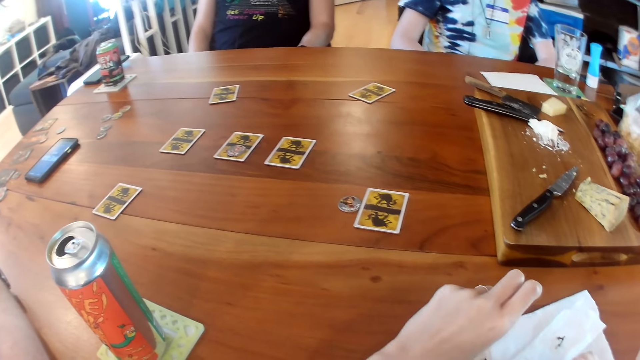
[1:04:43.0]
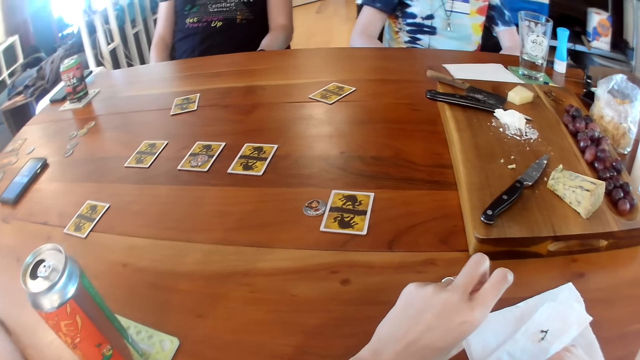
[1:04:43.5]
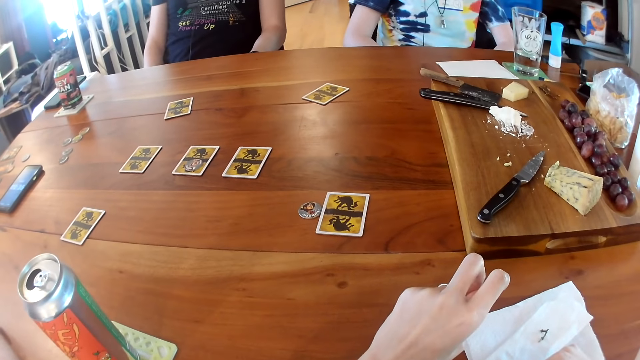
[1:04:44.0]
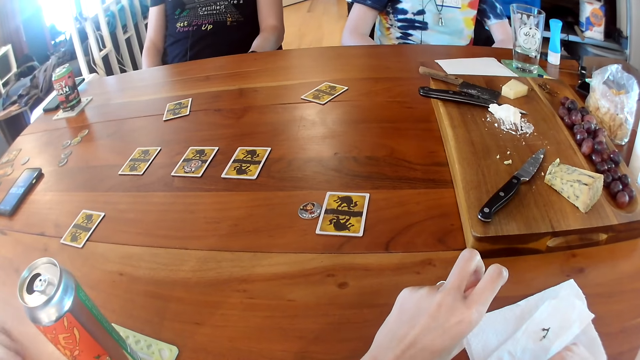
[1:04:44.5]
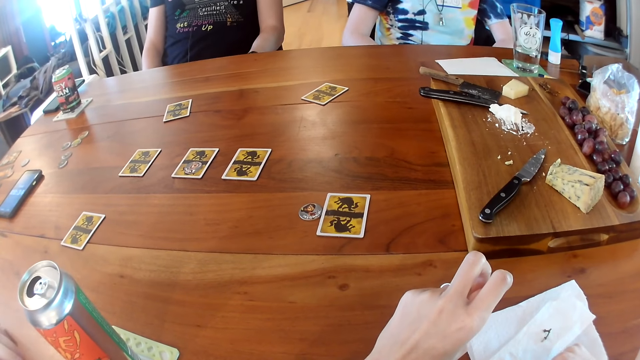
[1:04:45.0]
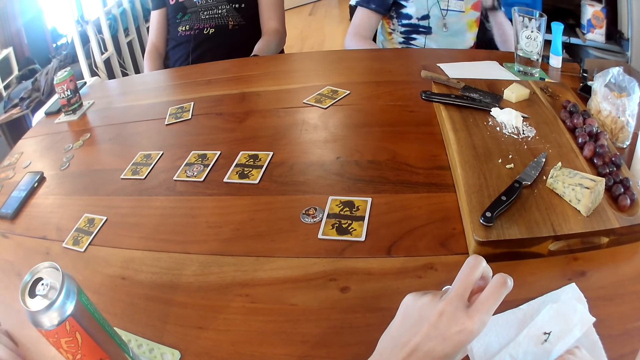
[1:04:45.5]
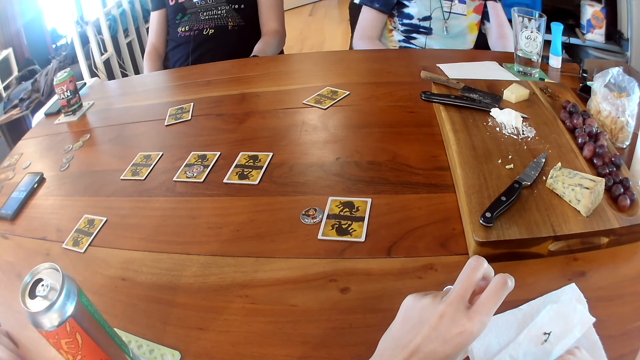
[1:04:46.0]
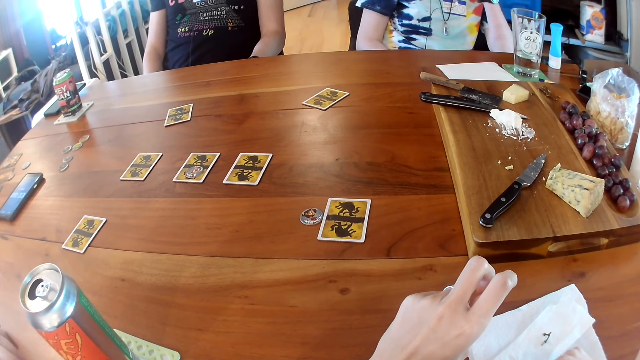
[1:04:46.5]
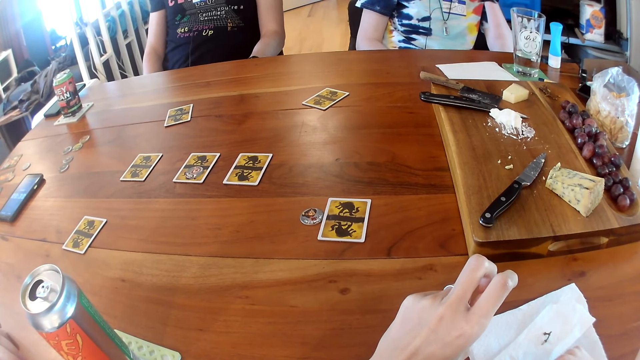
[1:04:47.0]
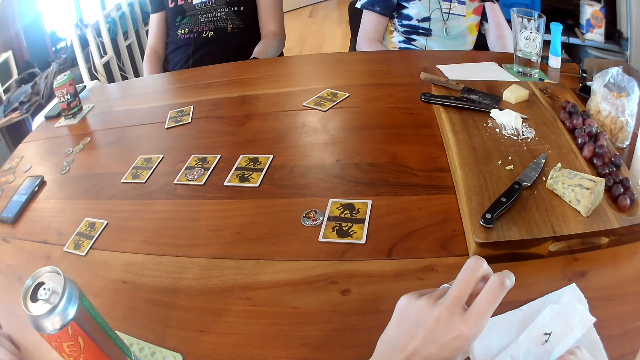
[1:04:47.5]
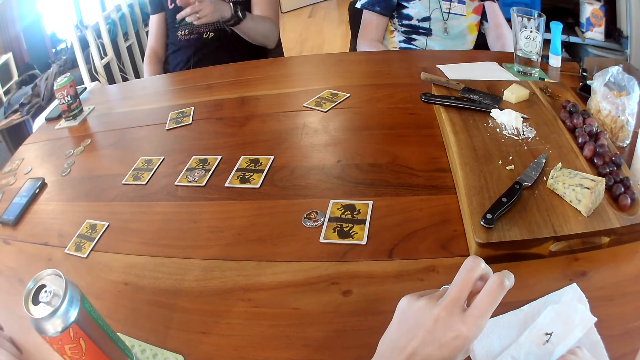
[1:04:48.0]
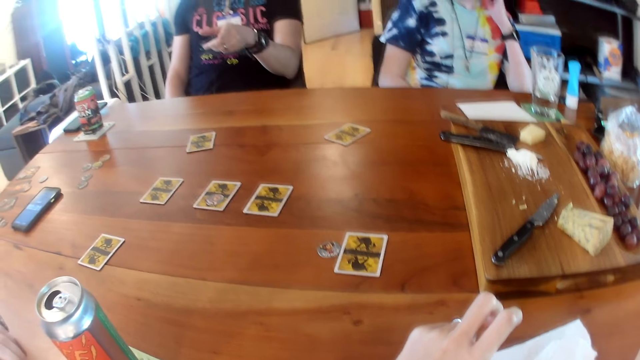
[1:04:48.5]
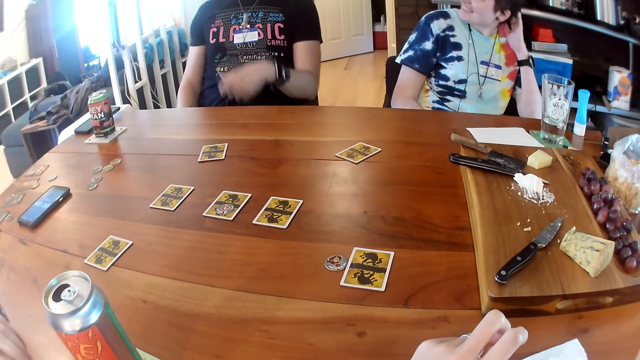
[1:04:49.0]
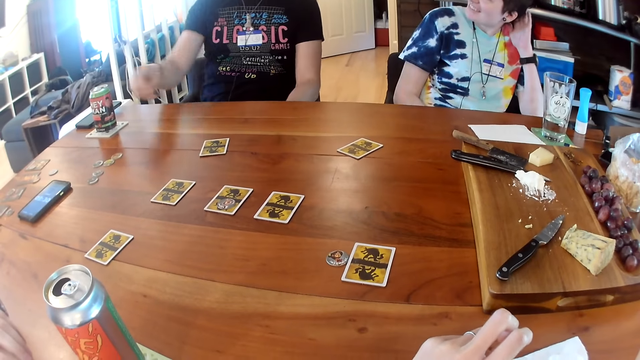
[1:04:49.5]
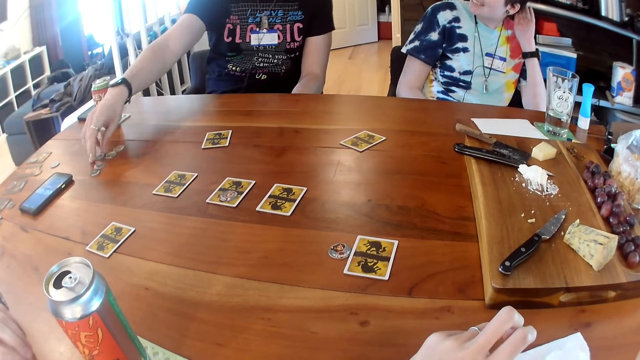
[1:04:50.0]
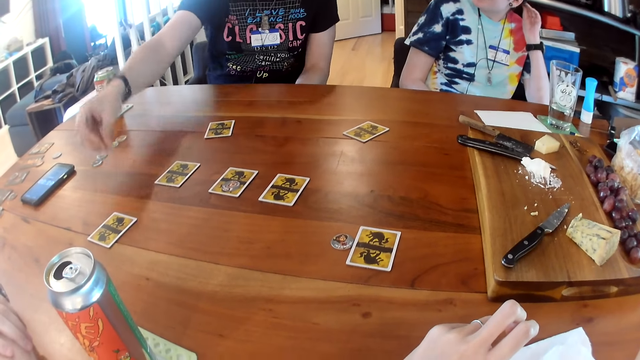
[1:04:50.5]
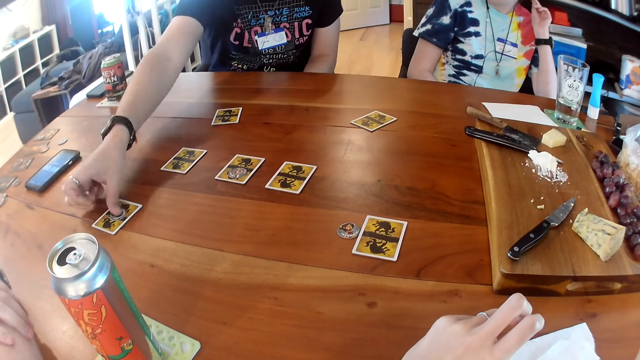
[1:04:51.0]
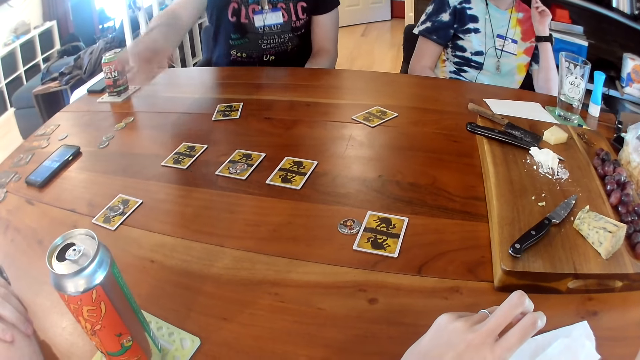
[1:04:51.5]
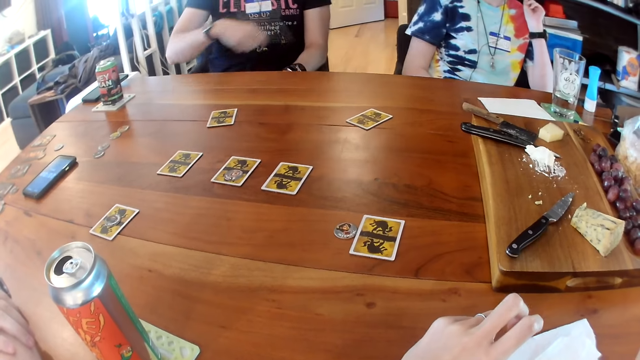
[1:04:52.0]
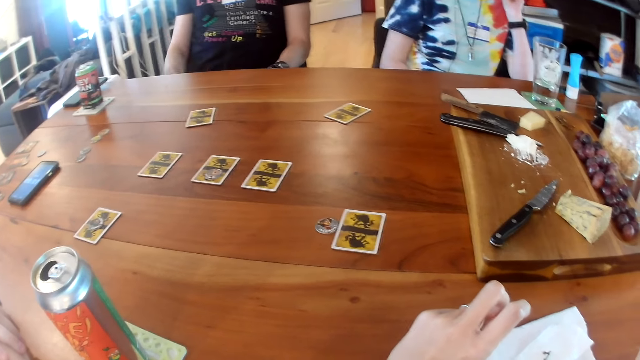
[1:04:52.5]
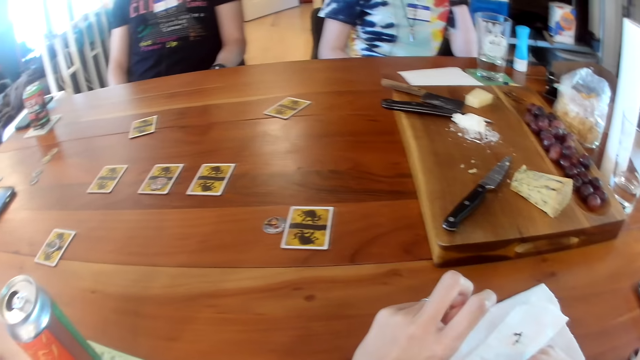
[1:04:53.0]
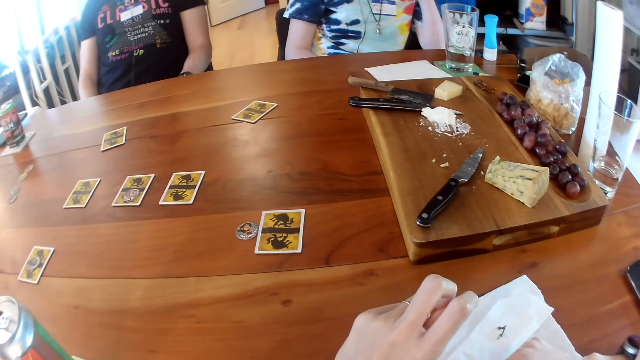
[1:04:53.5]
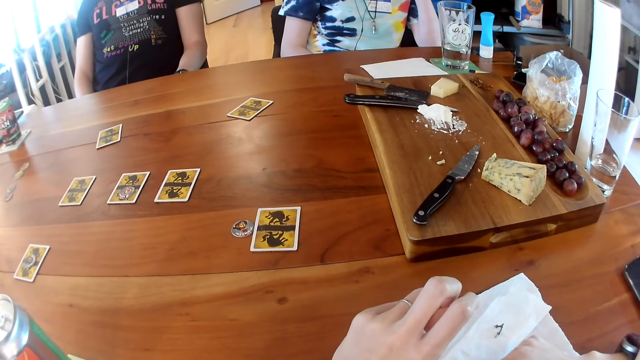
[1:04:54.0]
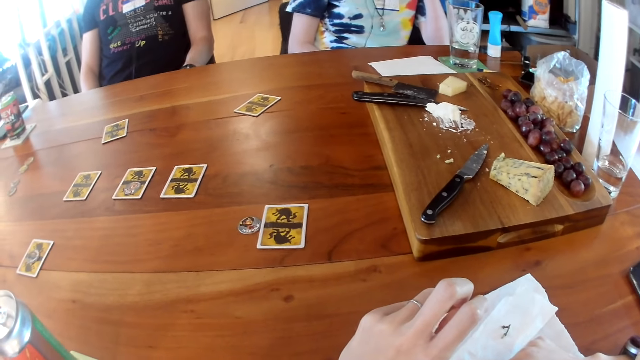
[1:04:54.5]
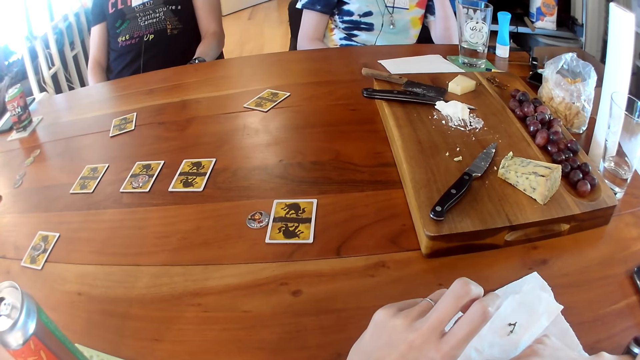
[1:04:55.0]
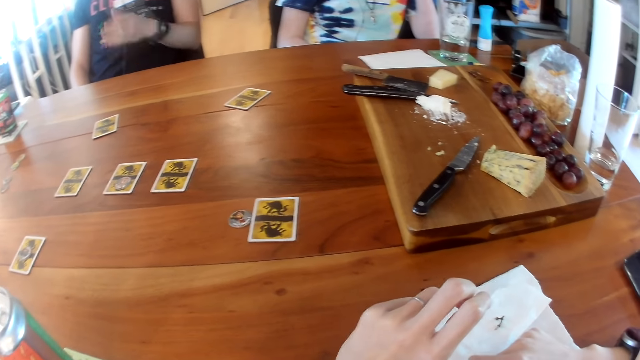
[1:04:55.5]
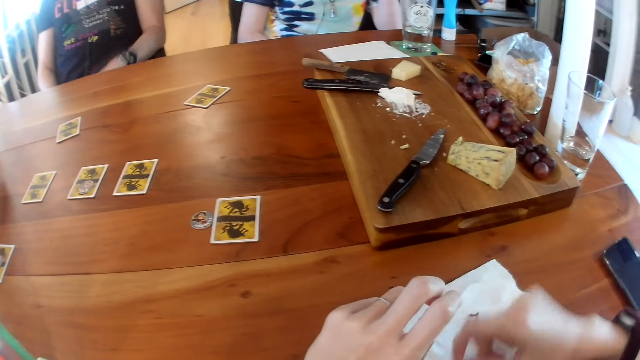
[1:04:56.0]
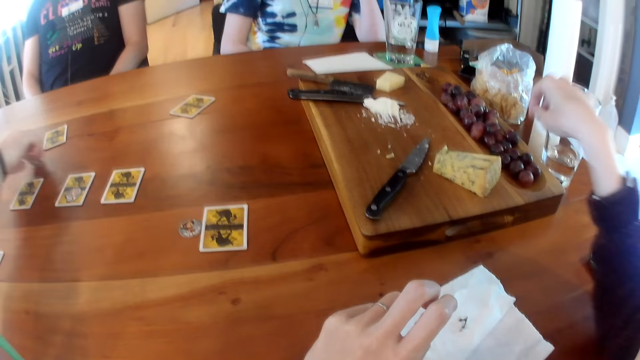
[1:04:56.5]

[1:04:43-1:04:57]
The camera wearer converses with a man. They look at the cards on the table. Another man converses with the camera wearer. The other man picks a token from the table with his right hand. He drops the token on the card on the table with his right hand. He puts the card on the table. The camera wearer converses with the other man. They look at the cards on the table.

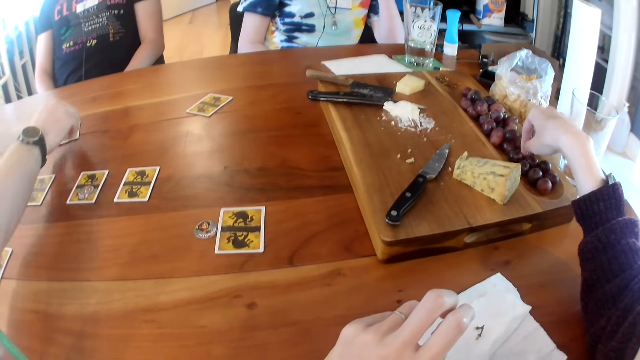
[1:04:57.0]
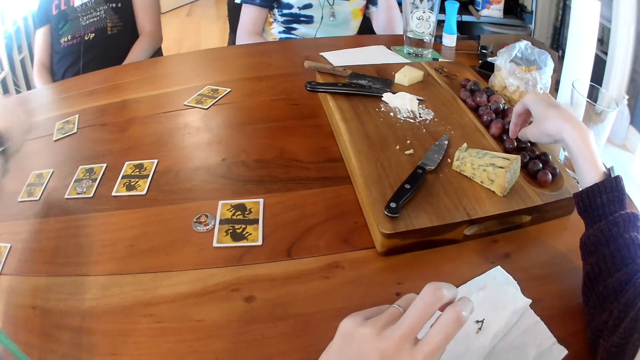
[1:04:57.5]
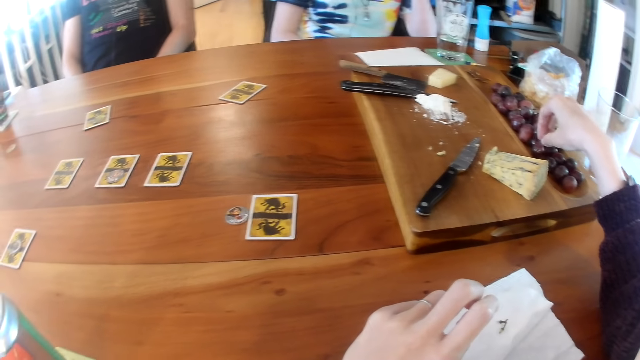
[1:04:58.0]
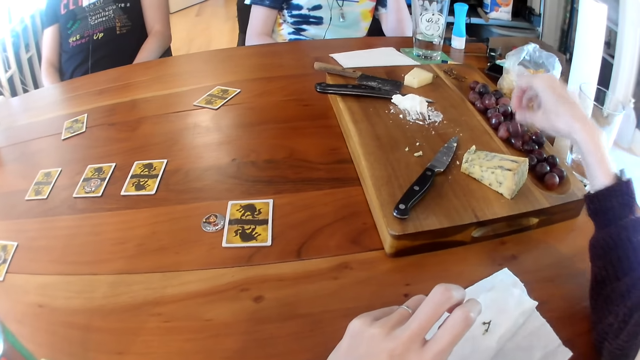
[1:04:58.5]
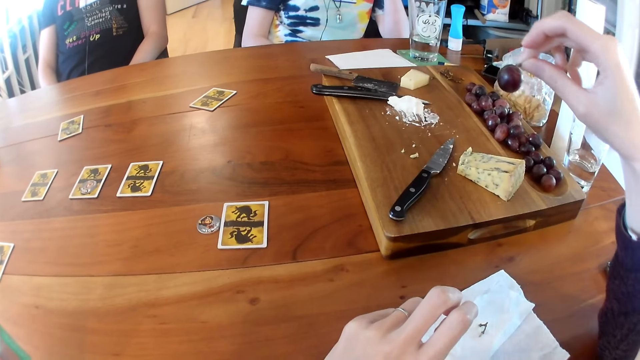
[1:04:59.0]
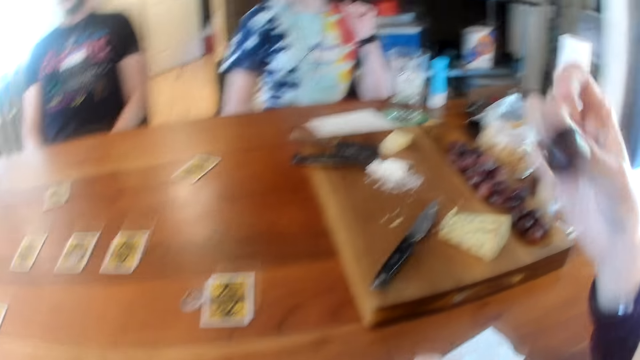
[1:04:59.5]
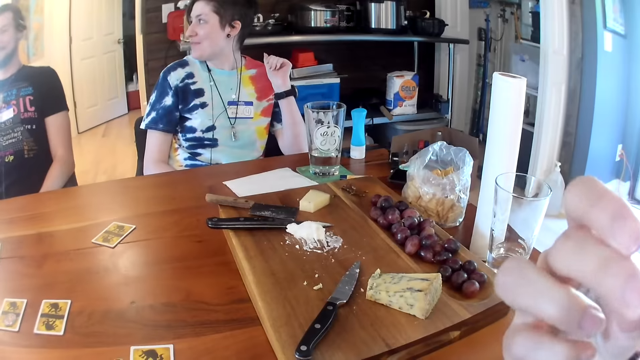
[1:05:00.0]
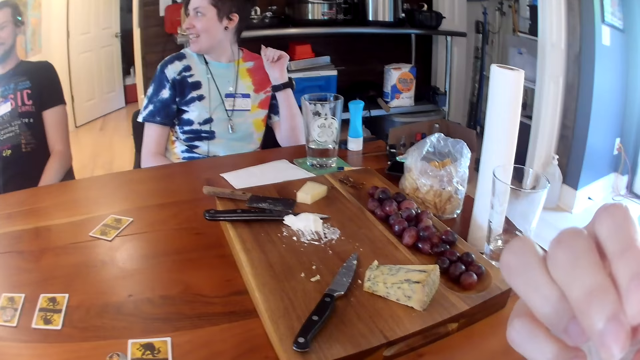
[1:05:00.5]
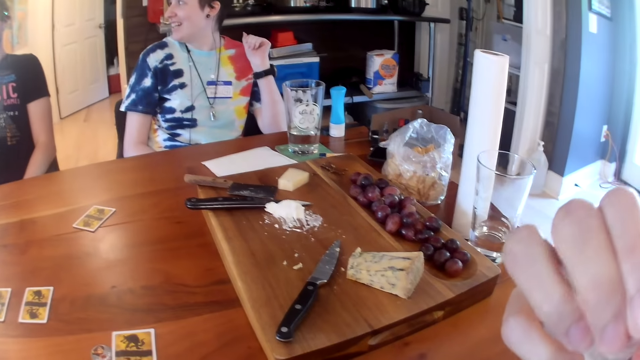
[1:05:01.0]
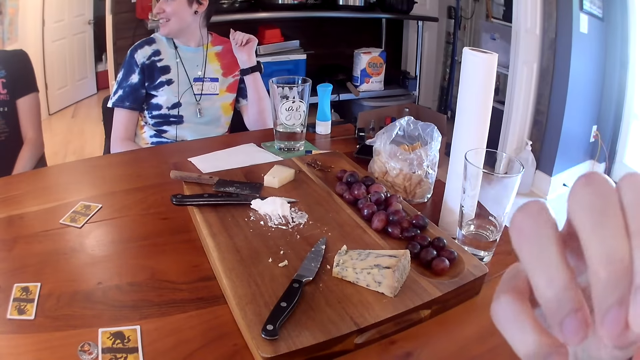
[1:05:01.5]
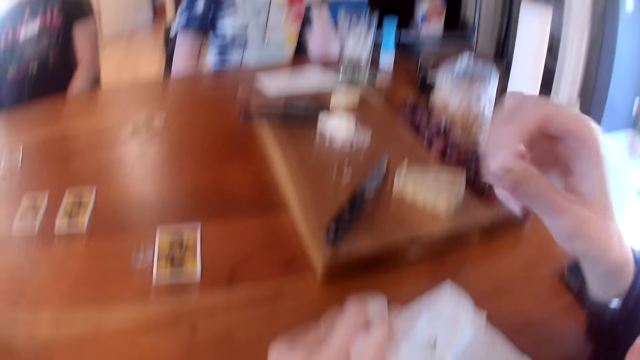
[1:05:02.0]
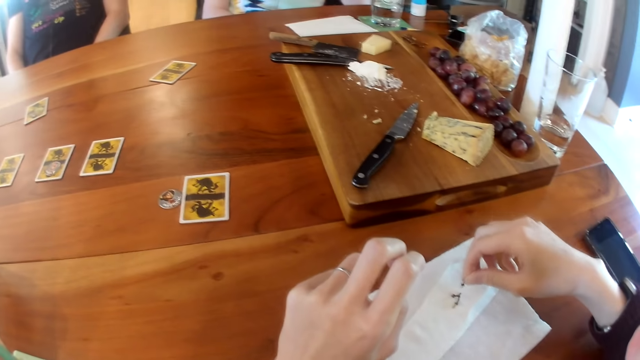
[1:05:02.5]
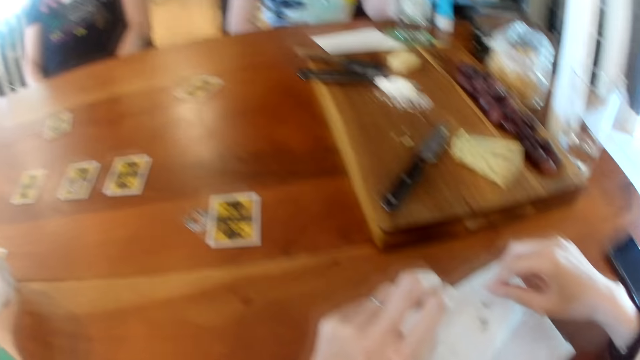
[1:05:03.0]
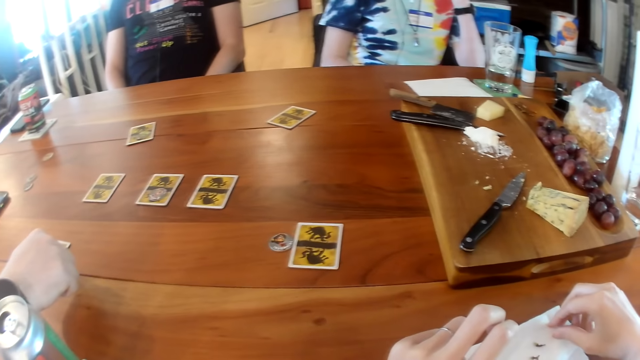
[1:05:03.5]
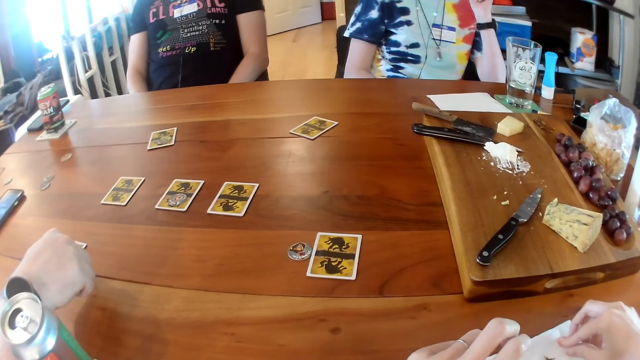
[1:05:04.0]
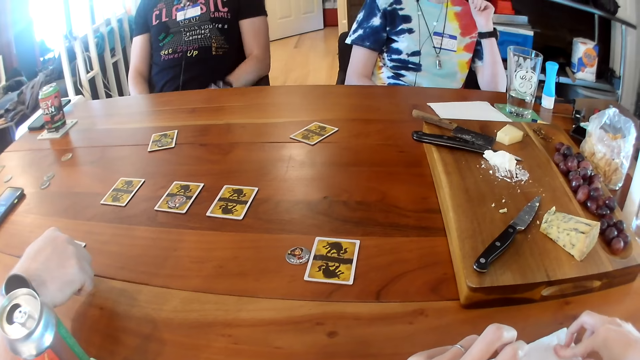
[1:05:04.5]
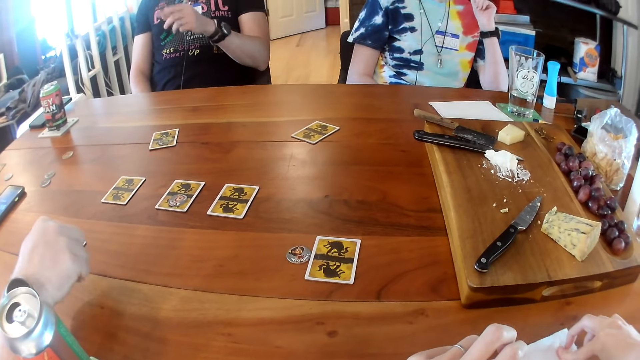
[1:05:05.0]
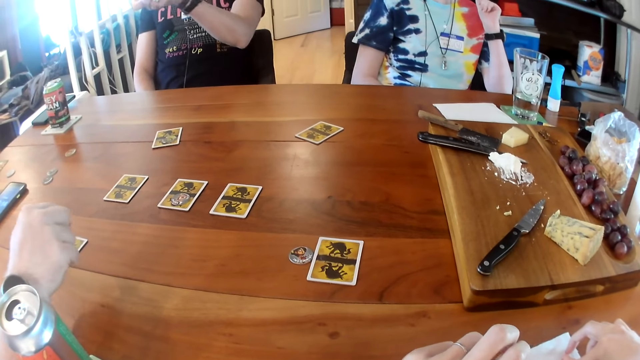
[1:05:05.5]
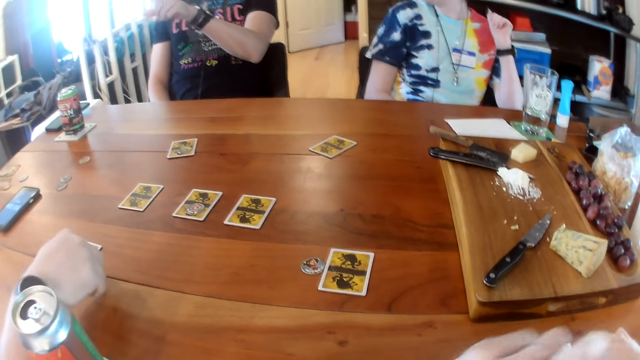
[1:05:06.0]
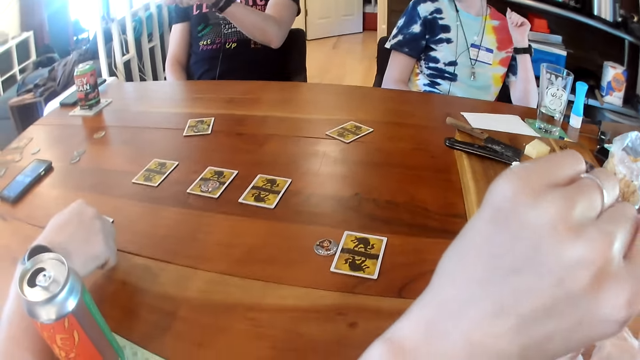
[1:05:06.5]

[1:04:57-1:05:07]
A man drops a token on a card on the table with his right hand. The camera wearer picks up a grape fruit from a wooden tray with her right hand. She eats the grape fruit in her right hand. She converses with another man. She drops a small stalk on a tissue paper on the table with her right hand. She looks at the cards on the table. A third man converses with the camera wearer.
